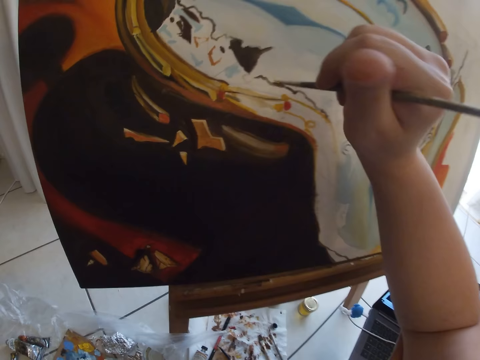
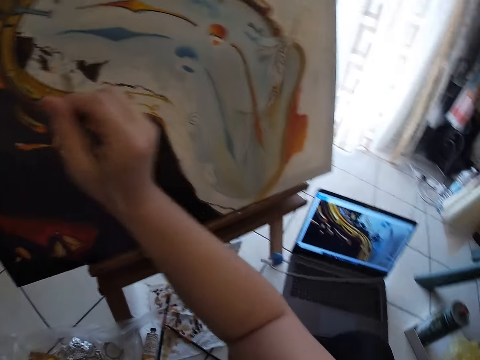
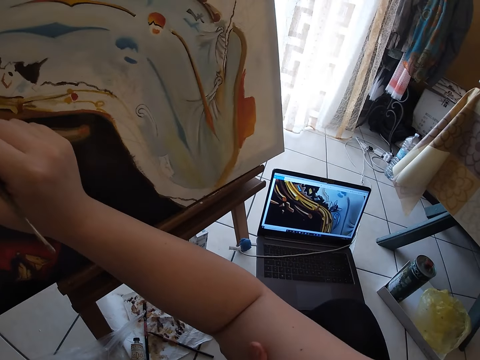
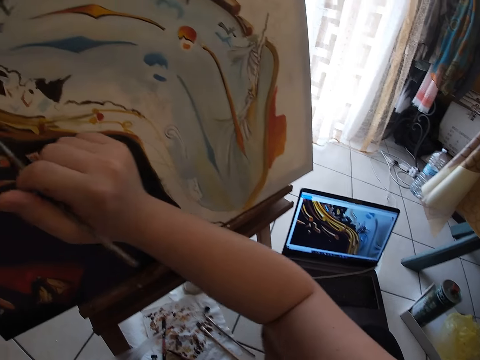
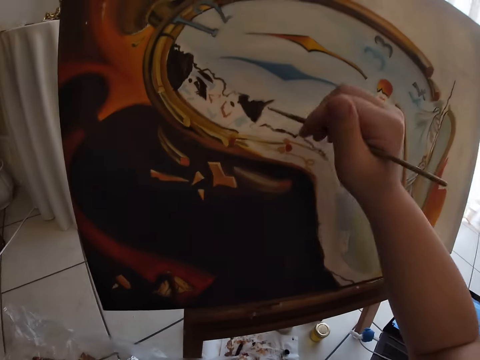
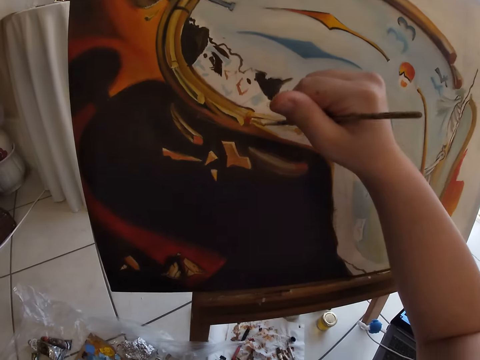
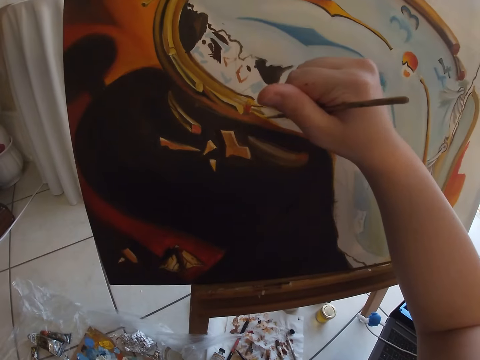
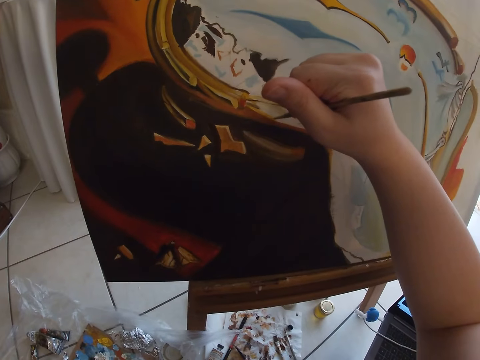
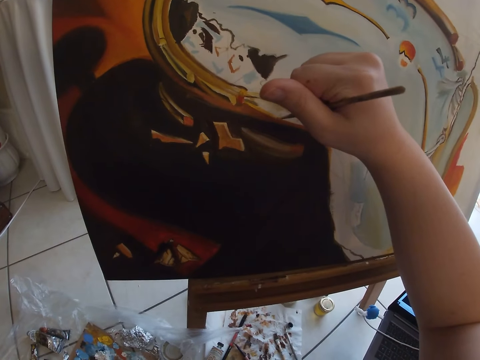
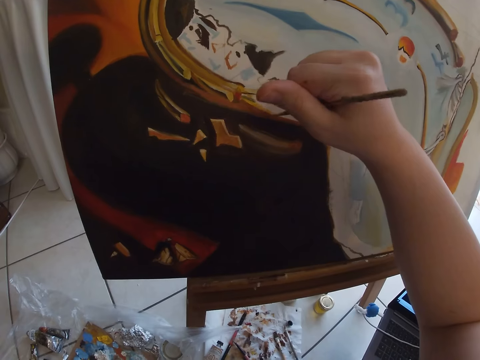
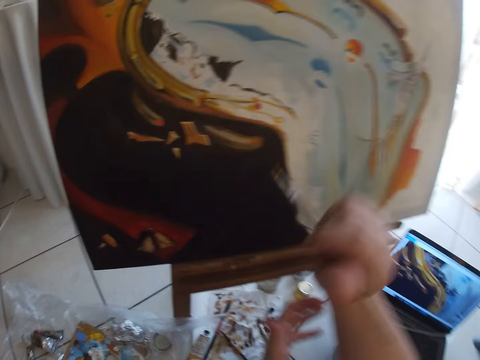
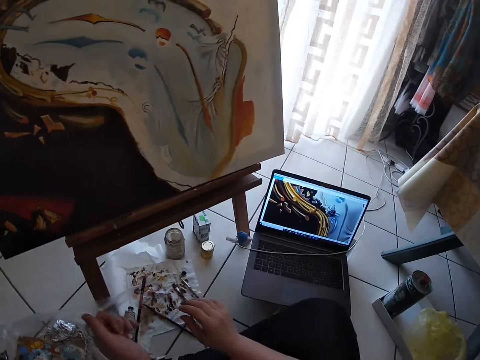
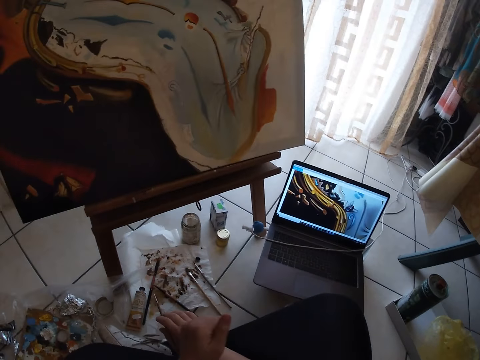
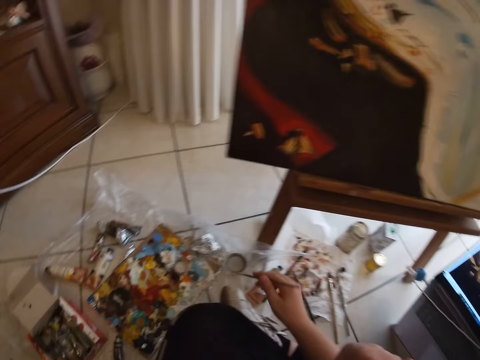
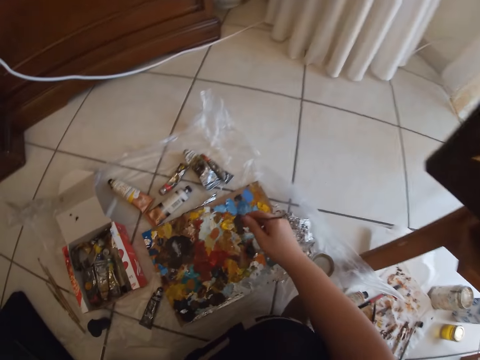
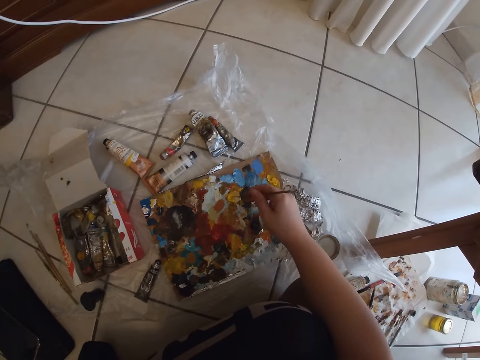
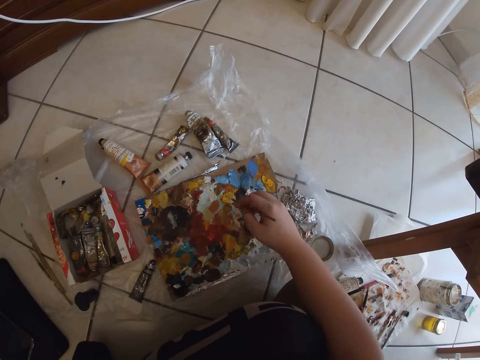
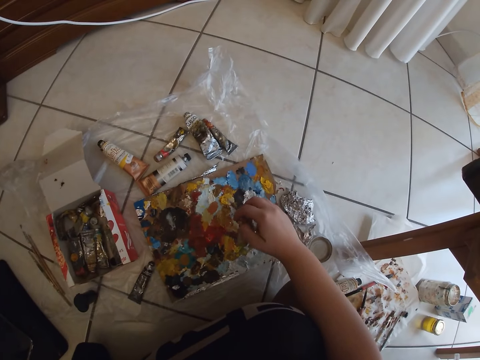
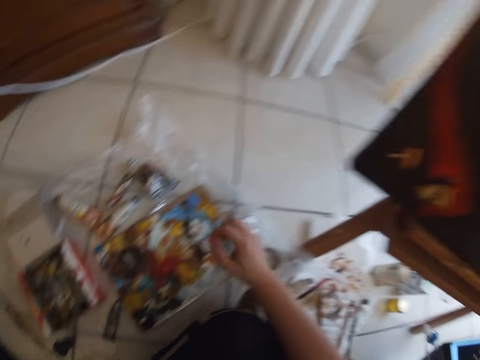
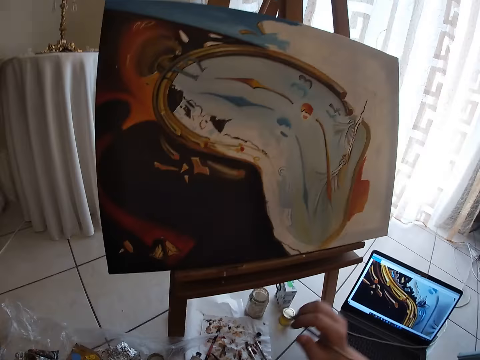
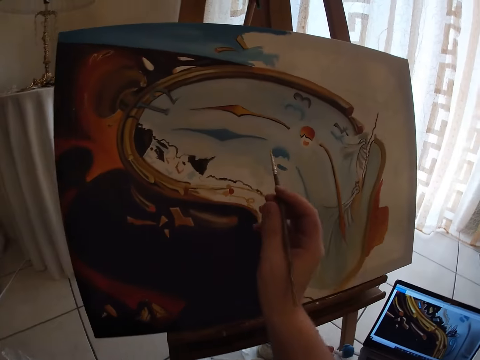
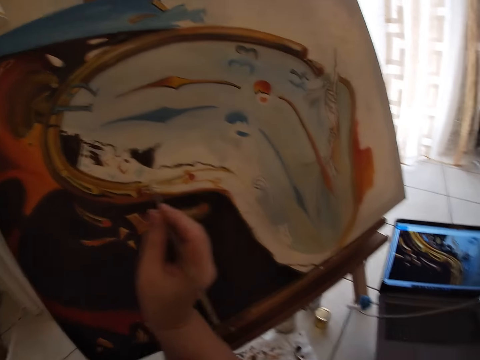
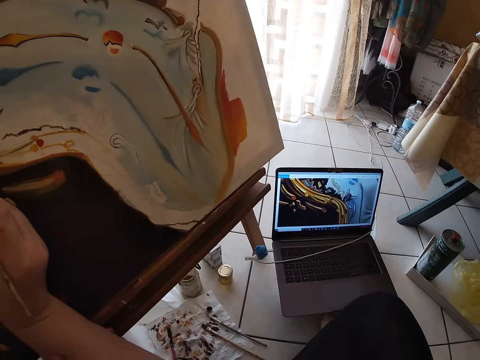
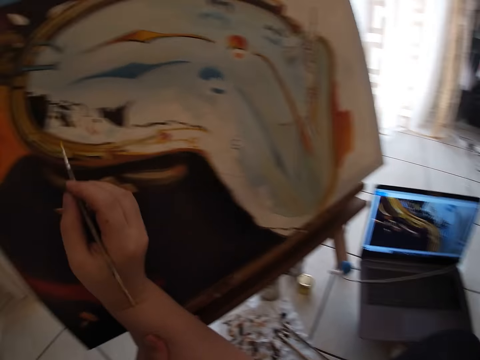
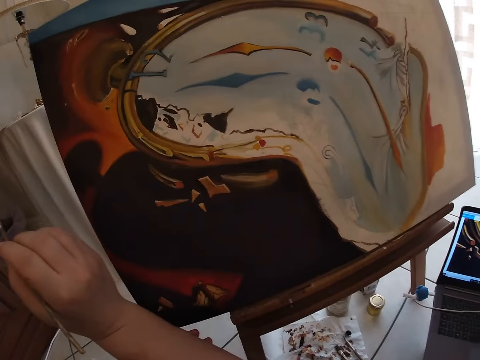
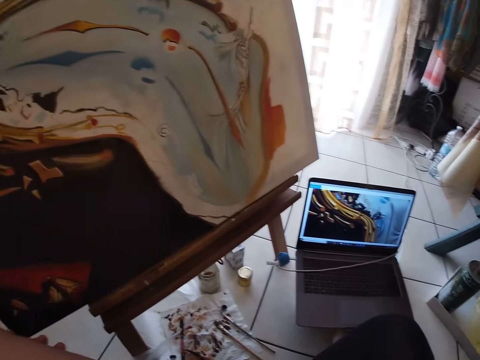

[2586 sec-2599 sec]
The camera wearer takes paint from the paint board on the ground with the paintbrush in his right hand.

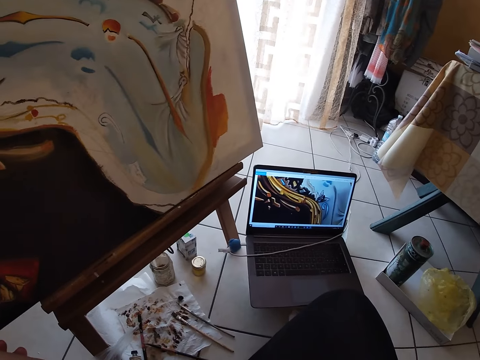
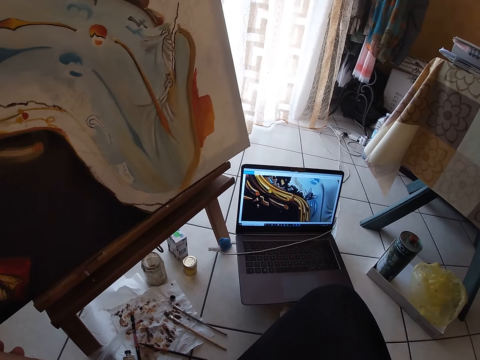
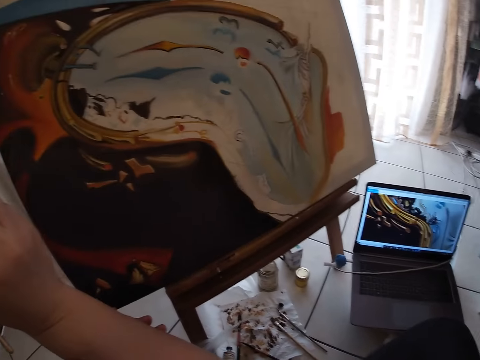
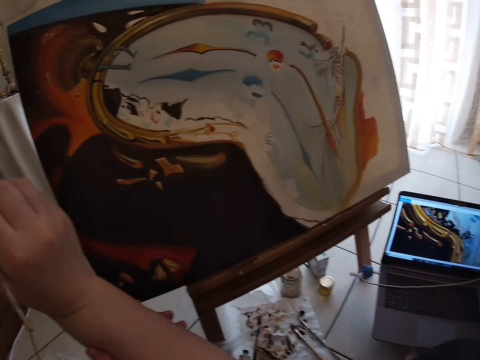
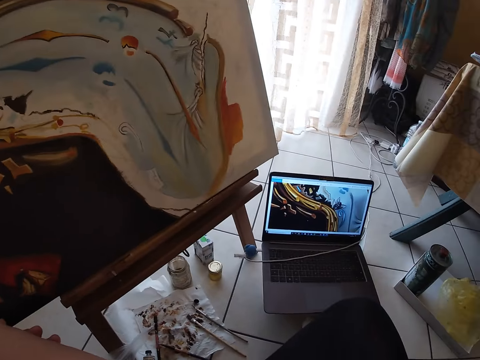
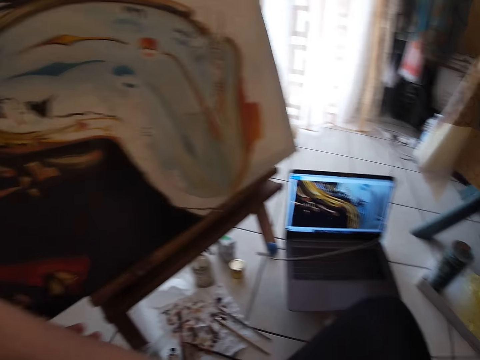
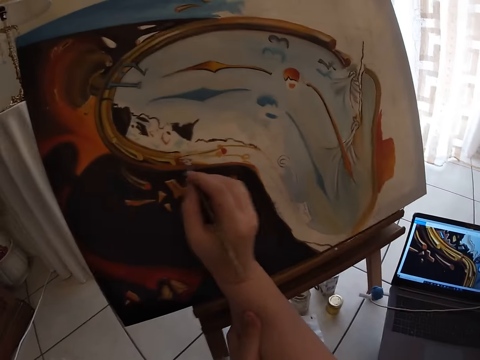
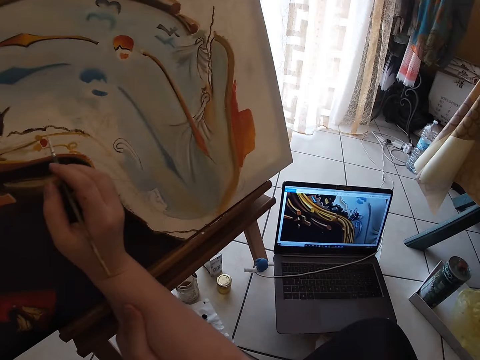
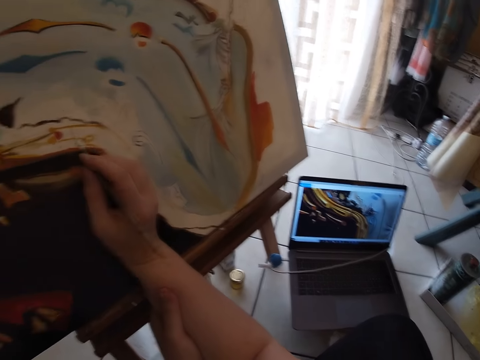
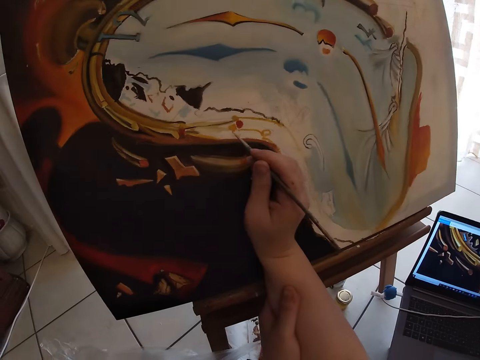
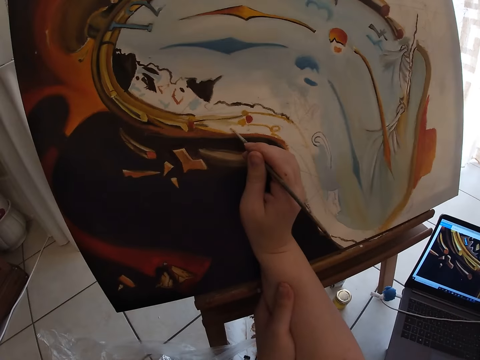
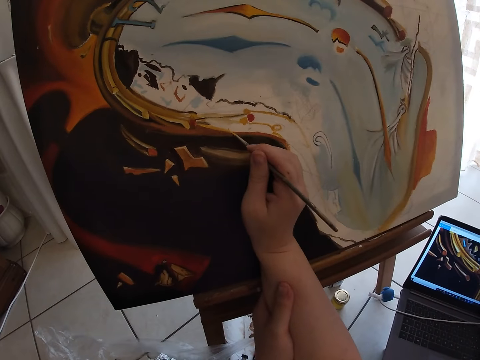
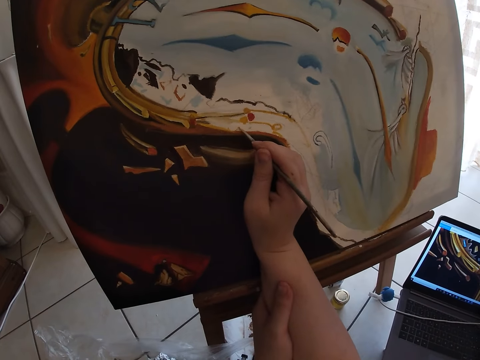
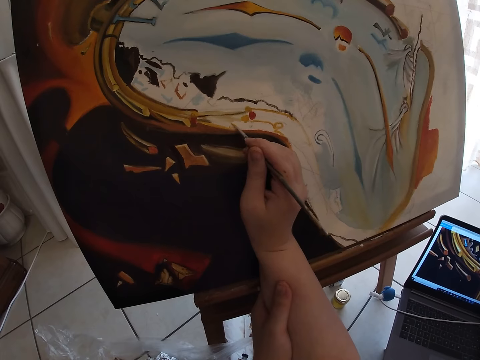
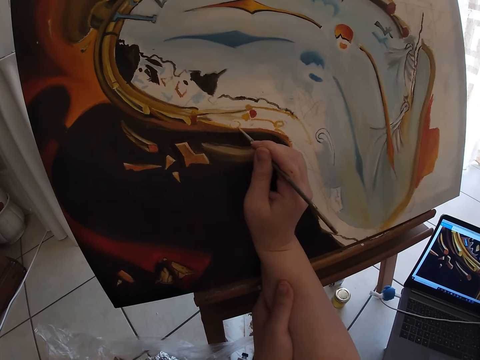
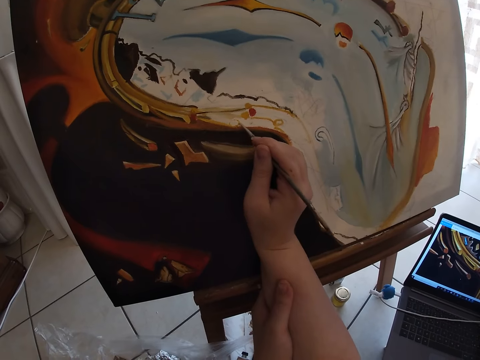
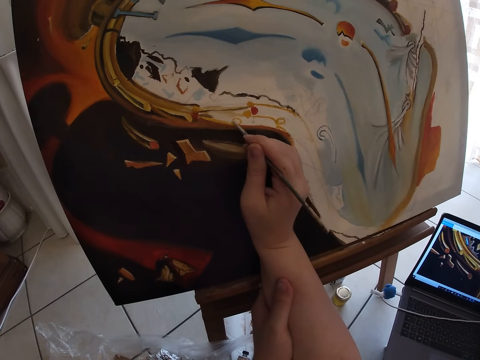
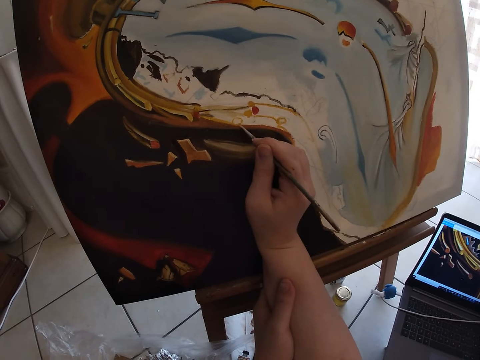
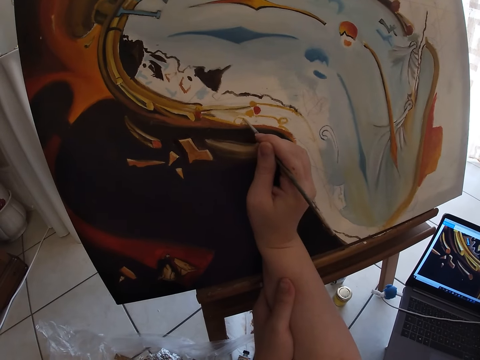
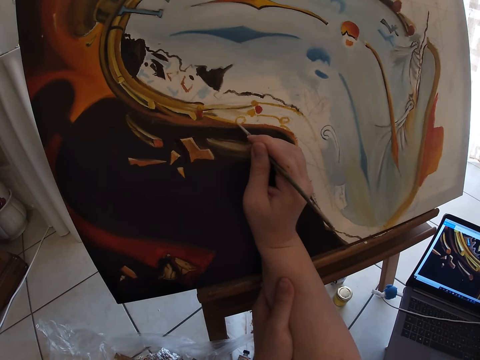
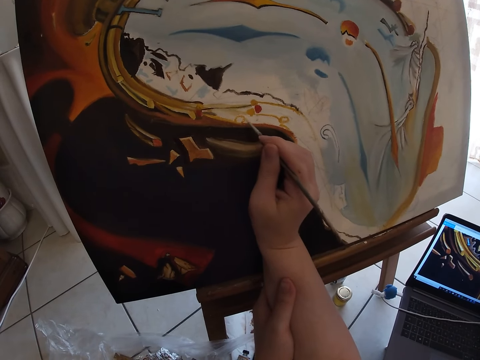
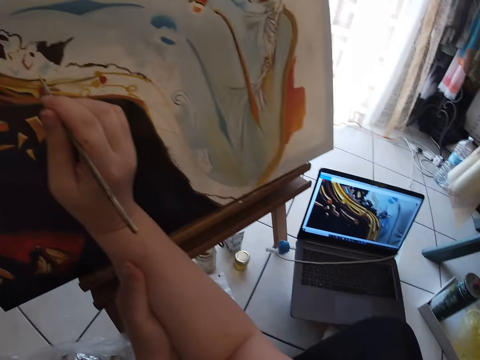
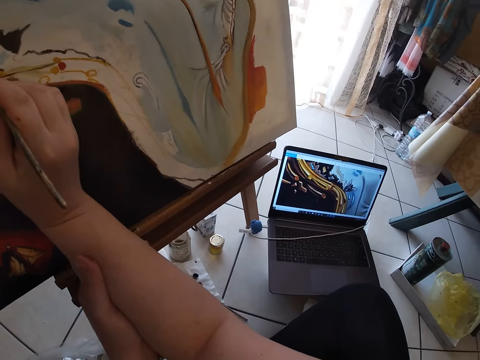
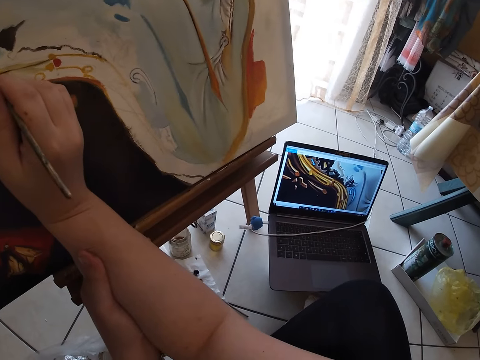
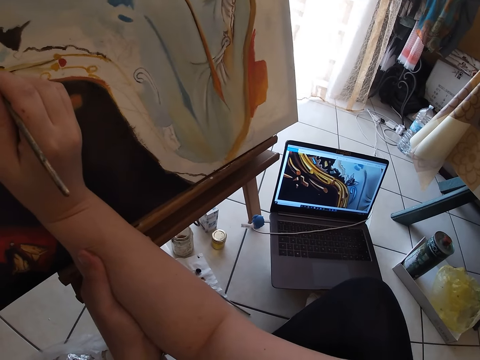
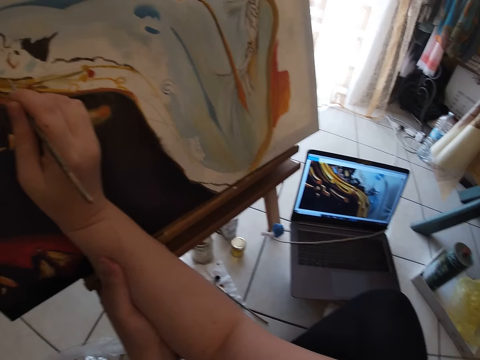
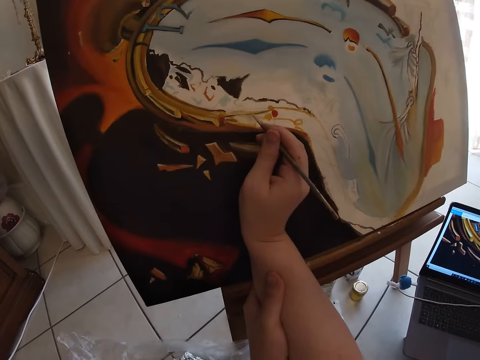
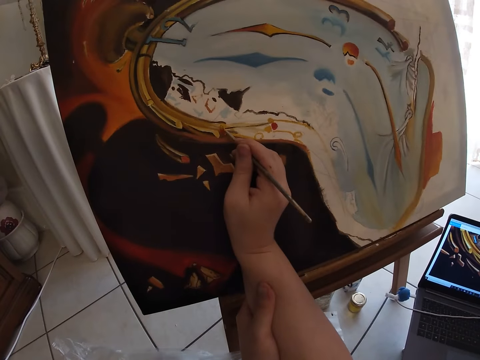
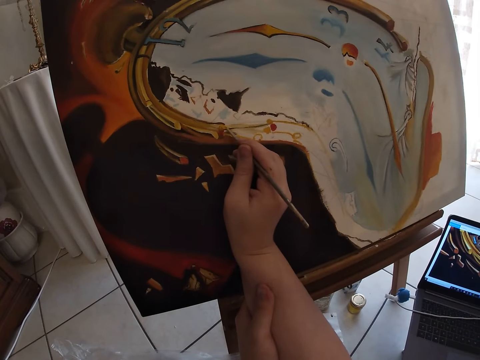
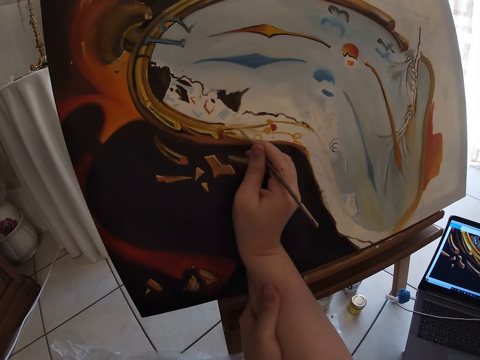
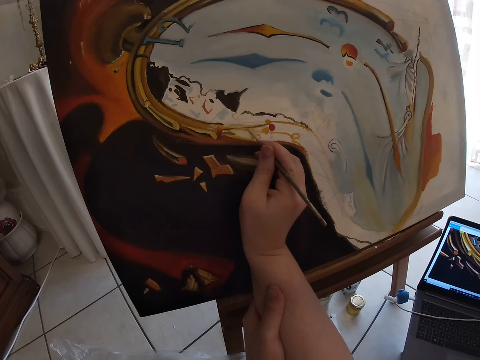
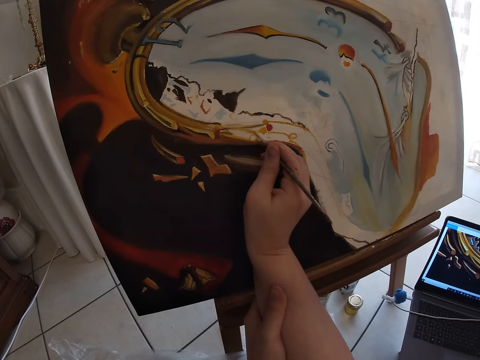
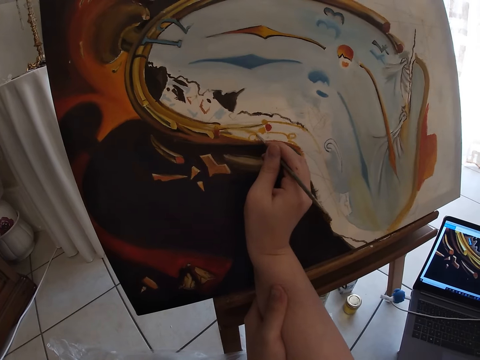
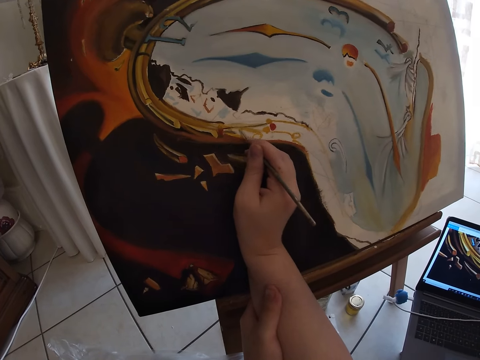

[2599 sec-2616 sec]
The camera wearer looks at the painting in the laptop. He paints the canvas with the paintbrush in his right hand.
